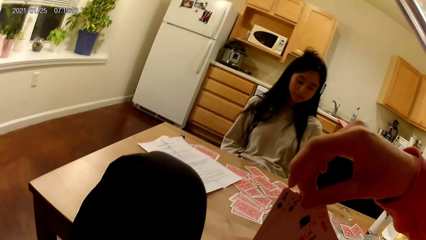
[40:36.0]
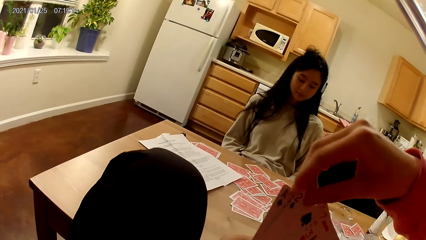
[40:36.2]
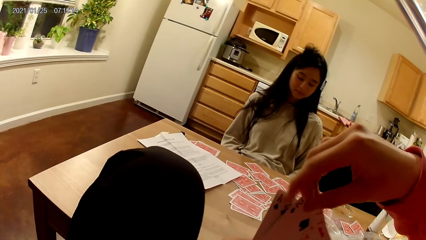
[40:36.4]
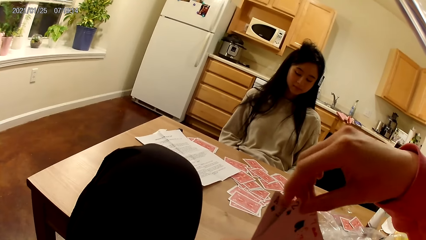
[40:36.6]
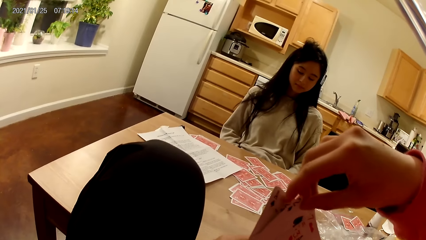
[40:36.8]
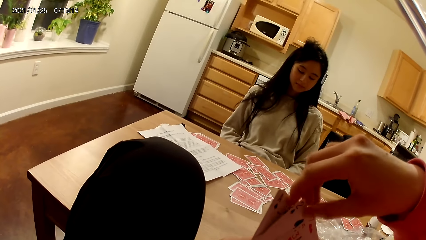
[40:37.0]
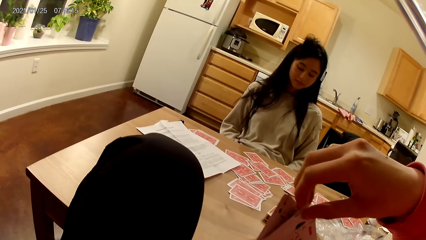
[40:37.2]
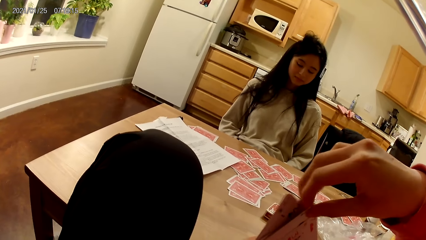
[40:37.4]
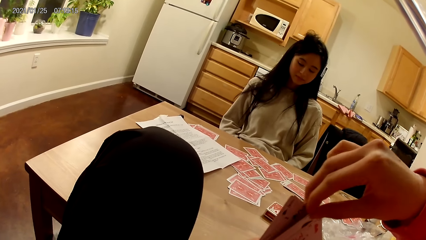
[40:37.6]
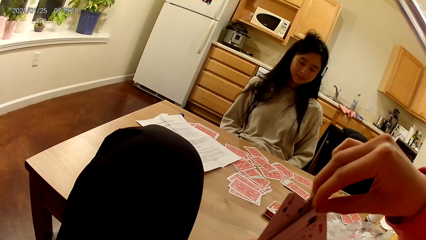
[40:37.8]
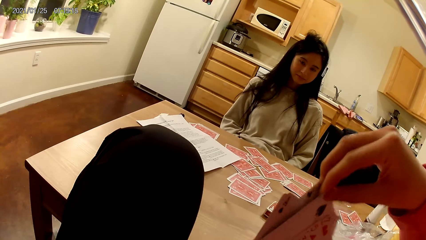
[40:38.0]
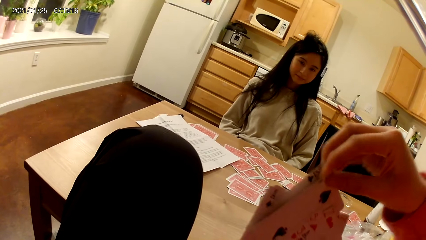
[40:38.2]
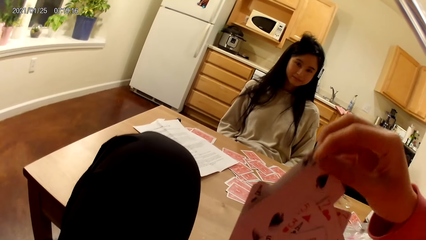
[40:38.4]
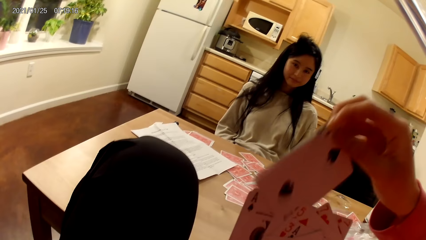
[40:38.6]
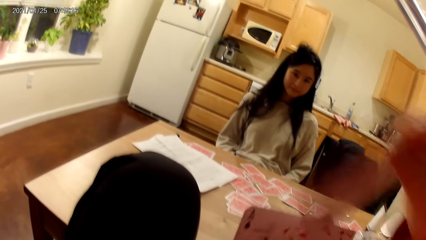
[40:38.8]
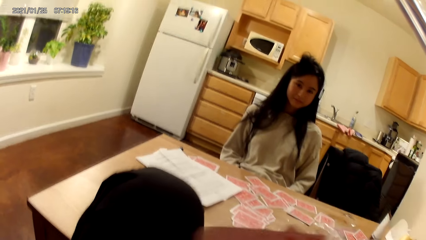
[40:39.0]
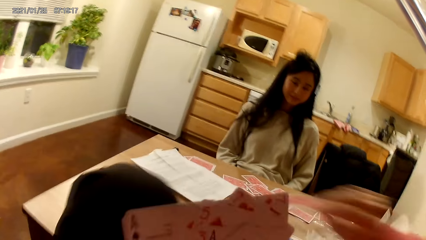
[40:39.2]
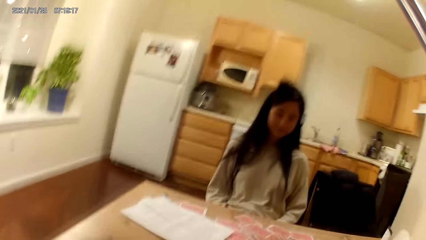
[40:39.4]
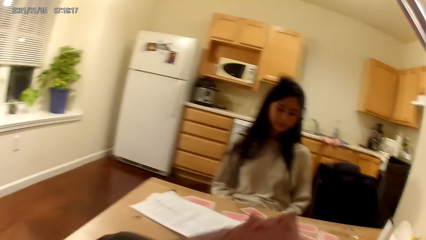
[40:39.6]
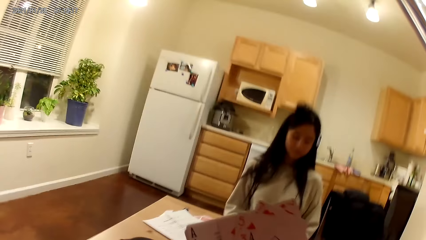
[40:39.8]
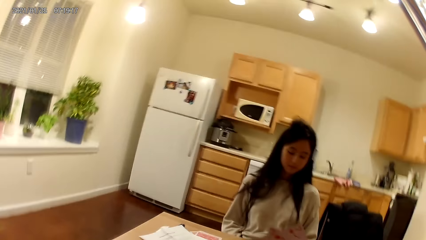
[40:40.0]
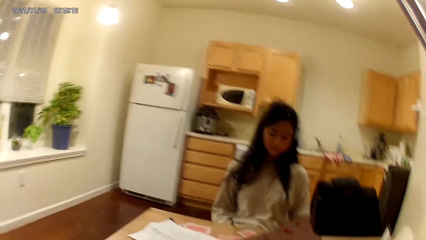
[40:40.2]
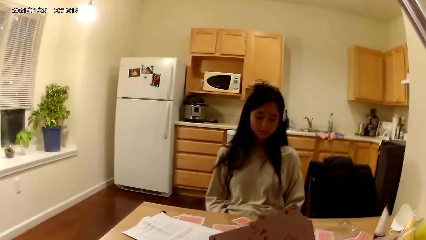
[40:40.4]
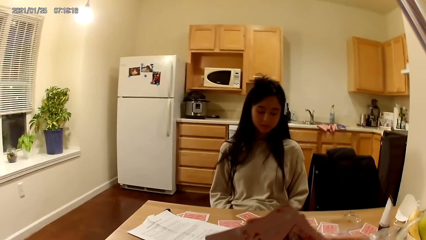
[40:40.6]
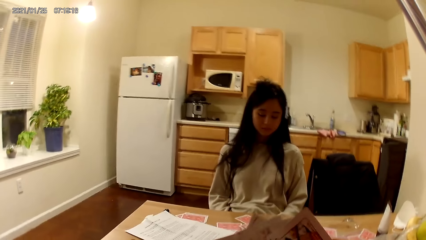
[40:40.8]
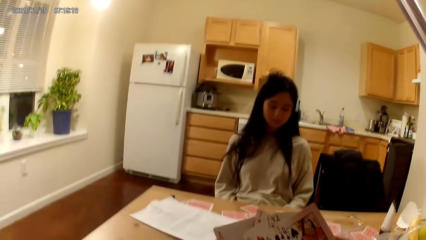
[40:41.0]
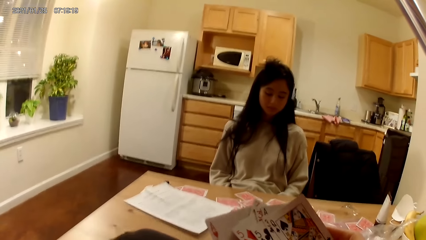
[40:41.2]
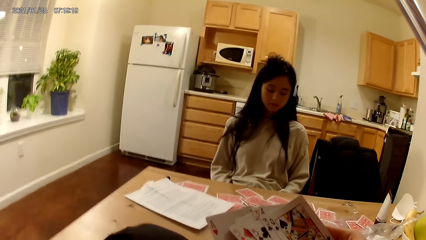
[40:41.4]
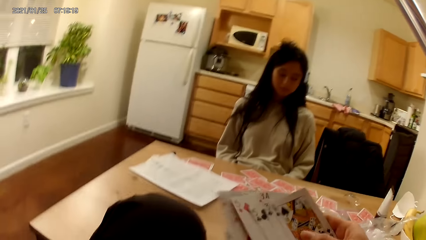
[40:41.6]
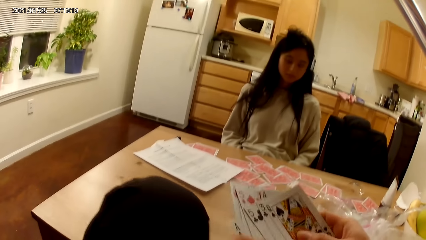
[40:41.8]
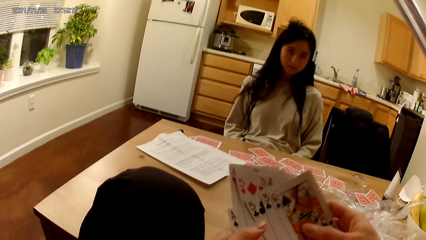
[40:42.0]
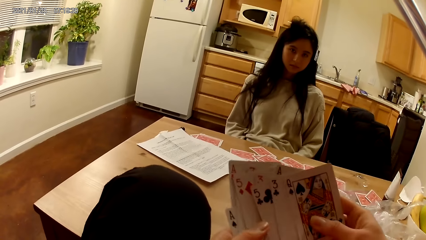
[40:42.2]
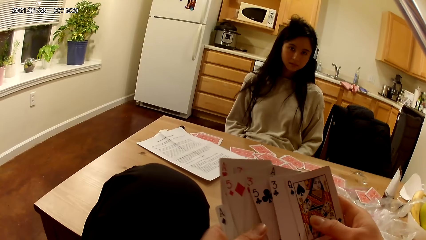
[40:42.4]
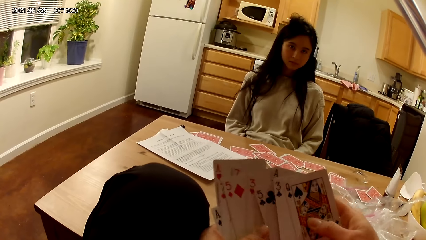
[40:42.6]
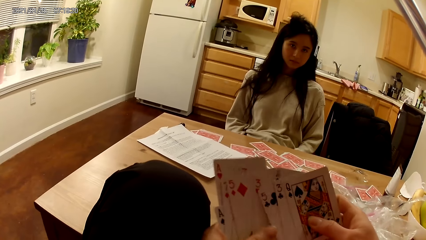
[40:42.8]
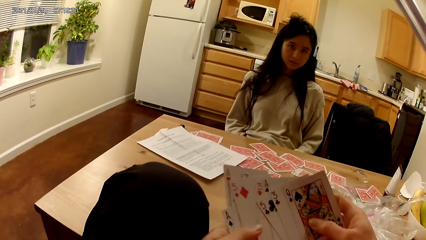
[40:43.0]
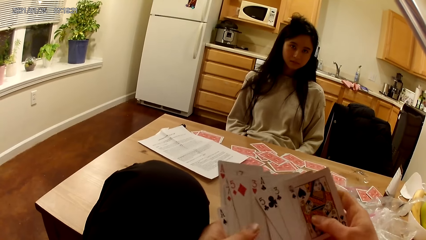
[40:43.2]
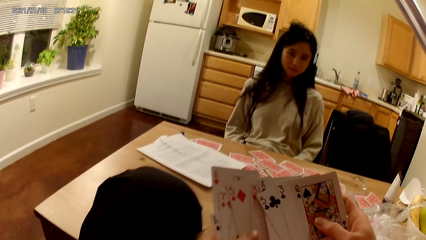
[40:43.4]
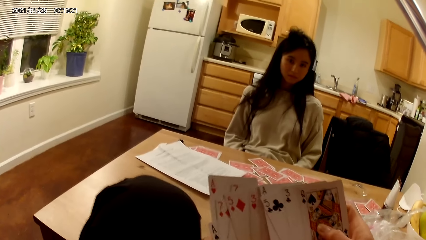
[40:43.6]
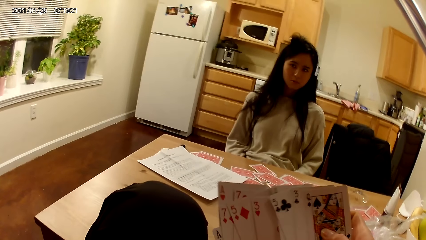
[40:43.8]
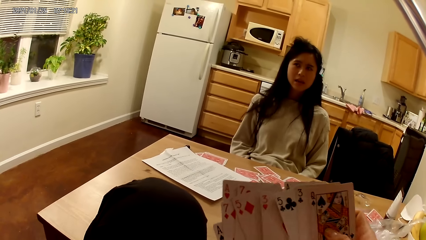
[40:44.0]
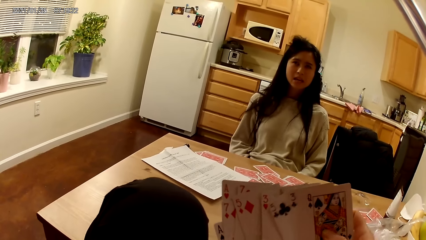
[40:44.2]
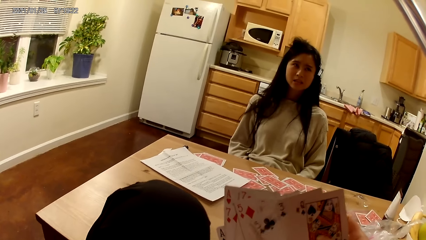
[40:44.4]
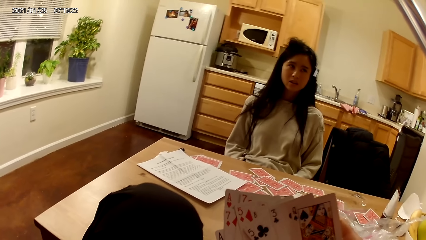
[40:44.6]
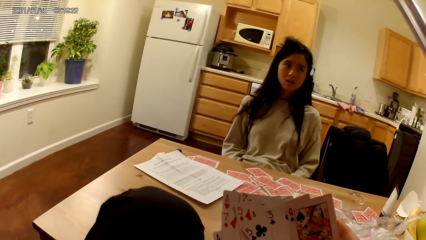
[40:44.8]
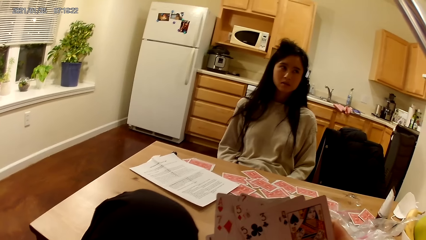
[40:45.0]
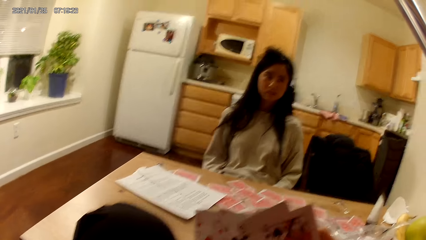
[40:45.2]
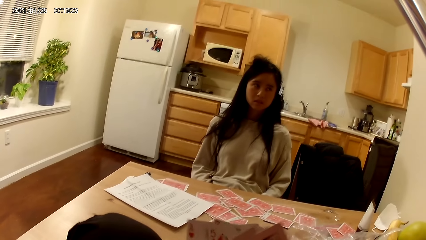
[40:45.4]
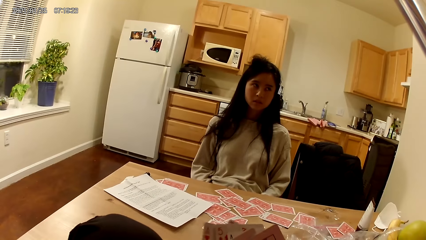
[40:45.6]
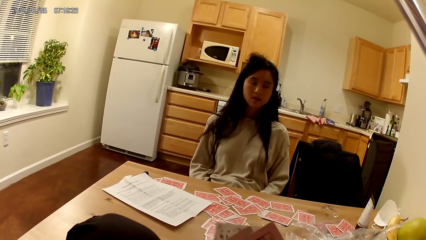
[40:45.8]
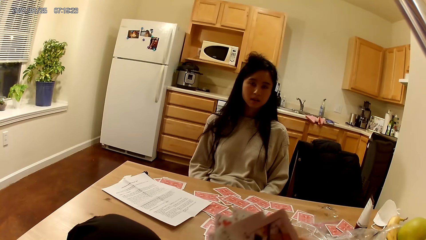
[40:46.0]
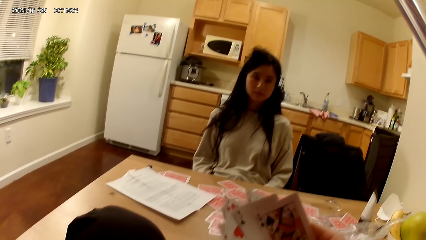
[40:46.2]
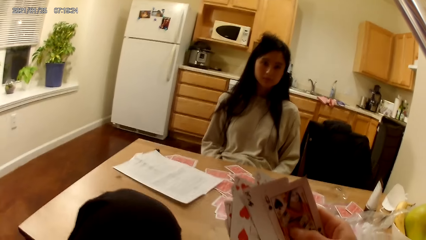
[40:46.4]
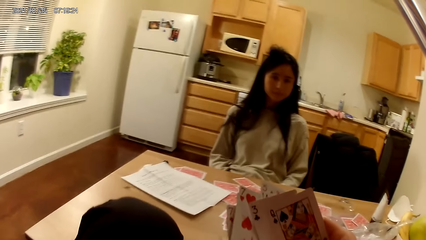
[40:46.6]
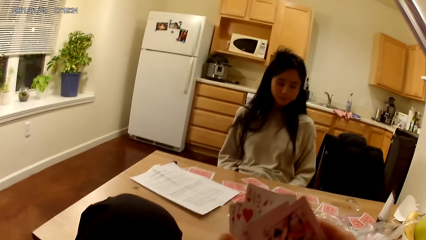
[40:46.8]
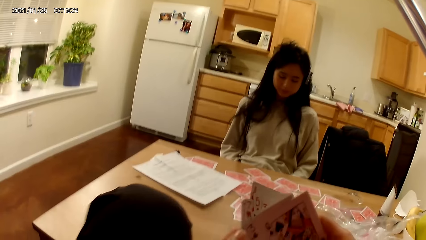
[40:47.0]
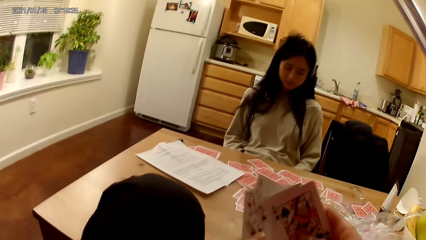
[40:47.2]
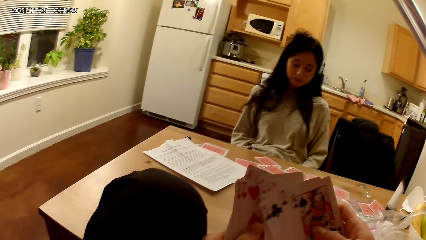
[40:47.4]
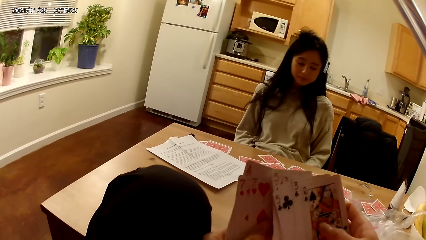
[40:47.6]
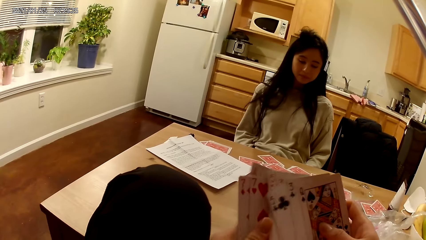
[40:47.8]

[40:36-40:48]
The camera wearer picks playing cards from the other hand. She places another set of cards on the dining table with her right hand. She holds the playing cards with her hands. She shuffles the cards in her hands.

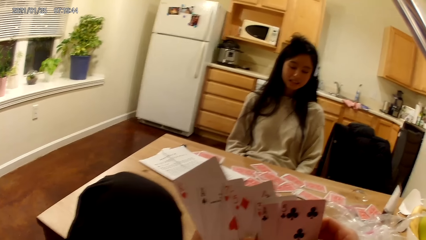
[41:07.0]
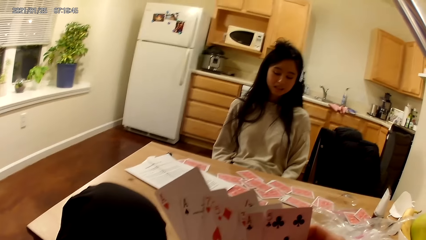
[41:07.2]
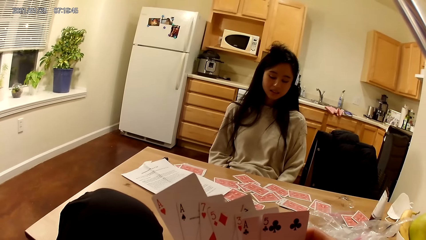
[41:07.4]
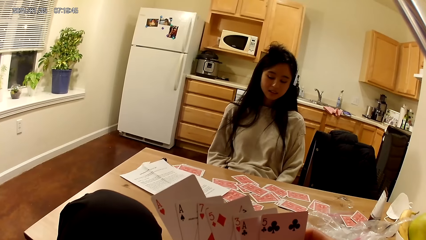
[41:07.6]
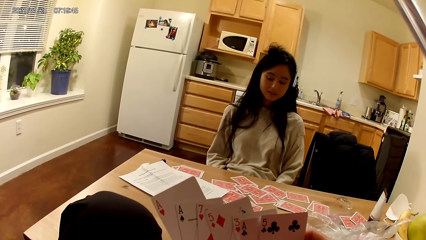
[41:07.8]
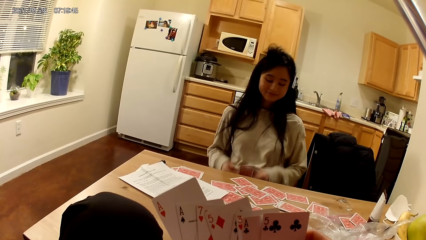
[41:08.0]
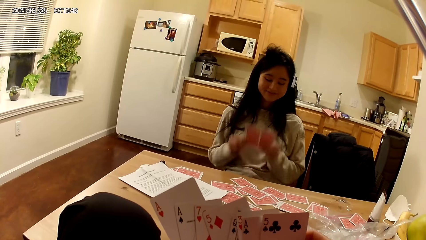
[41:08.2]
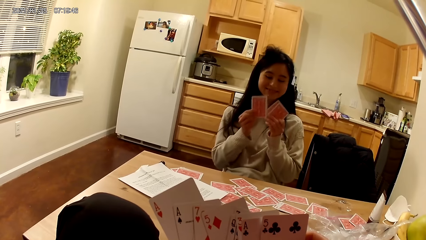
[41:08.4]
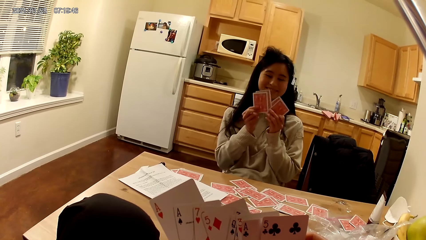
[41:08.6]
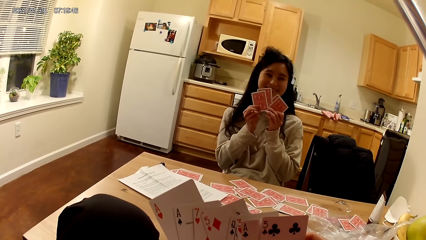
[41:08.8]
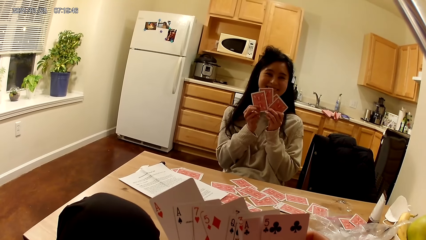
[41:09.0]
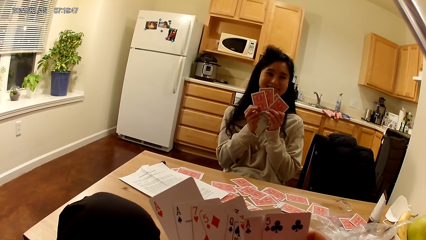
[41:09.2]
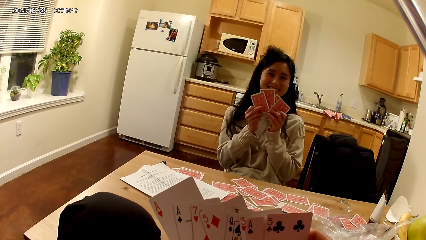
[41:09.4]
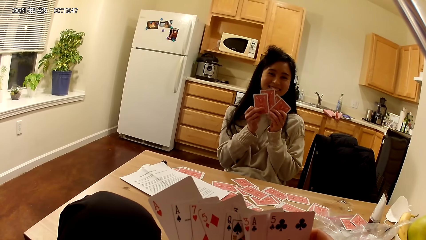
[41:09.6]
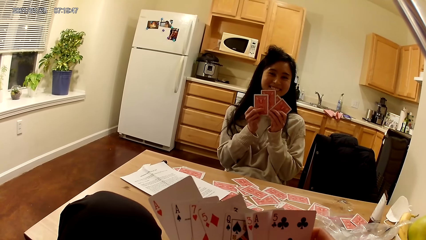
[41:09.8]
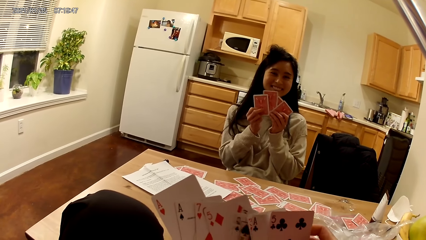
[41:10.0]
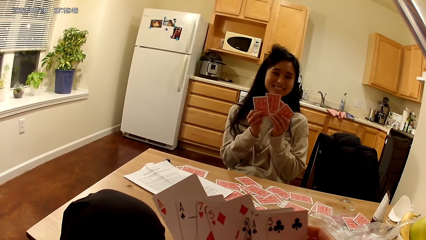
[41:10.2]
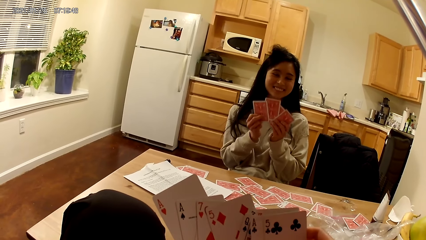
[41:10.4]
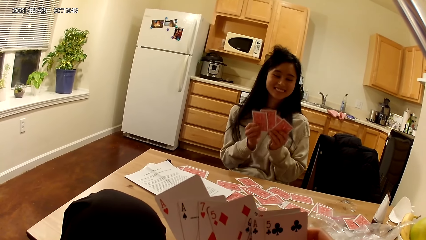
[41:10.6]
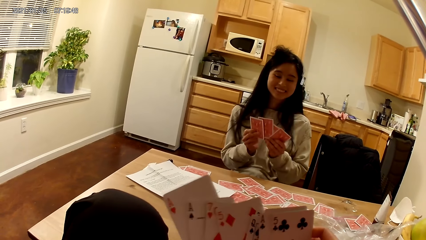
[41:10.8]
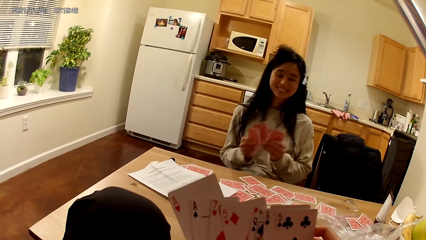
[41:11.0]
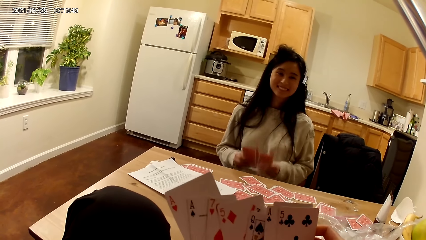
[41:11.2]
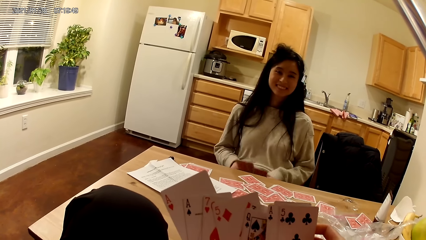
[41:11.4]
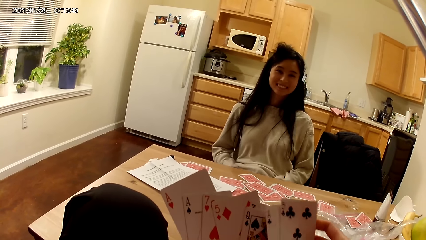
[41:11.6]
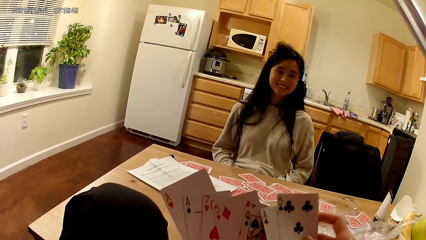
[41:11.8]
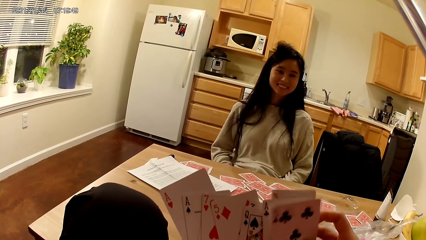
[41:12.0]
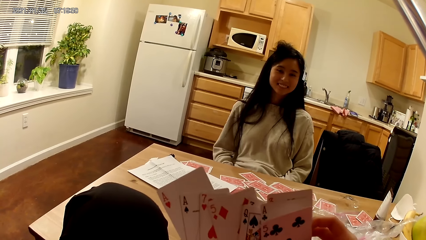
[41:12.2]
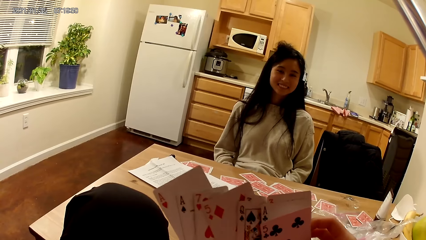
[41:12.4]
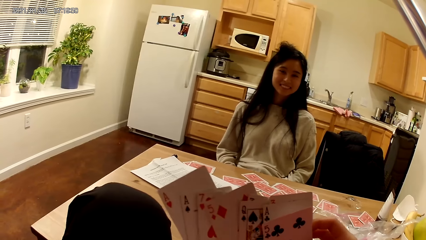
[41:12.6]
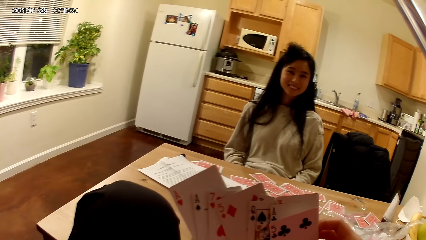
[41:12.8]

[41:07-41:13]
The woman raises her cards with her hands. The woman holds the cards with her hands. The woman puts down the cards with her hands.
